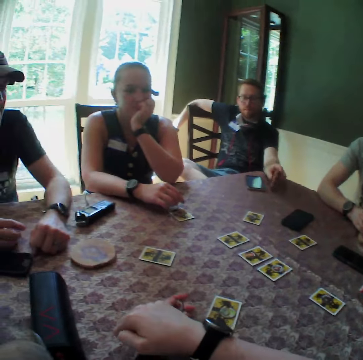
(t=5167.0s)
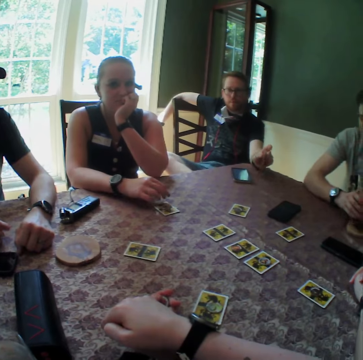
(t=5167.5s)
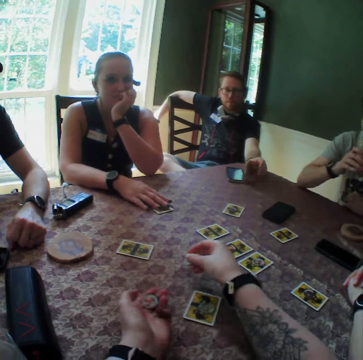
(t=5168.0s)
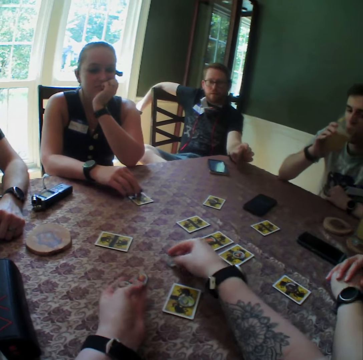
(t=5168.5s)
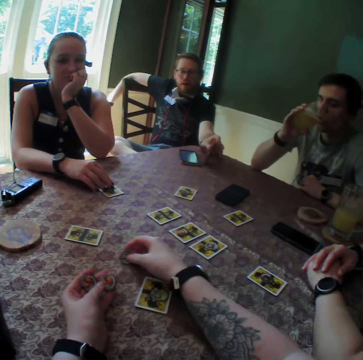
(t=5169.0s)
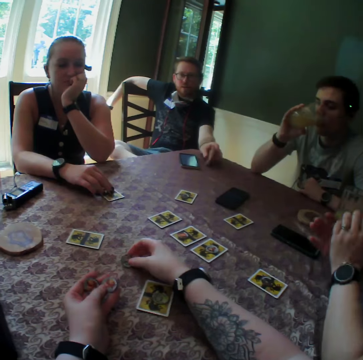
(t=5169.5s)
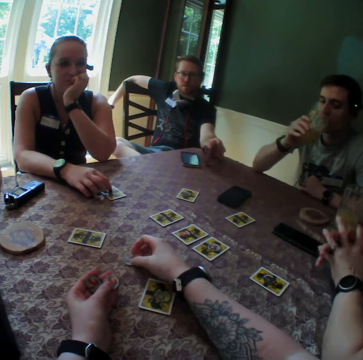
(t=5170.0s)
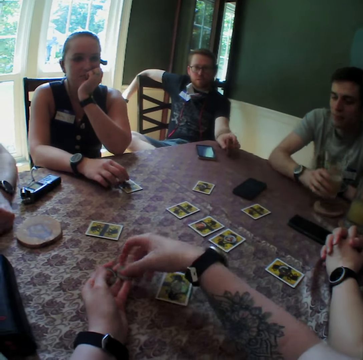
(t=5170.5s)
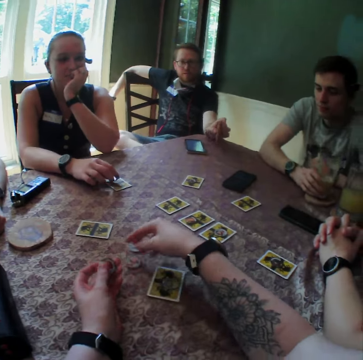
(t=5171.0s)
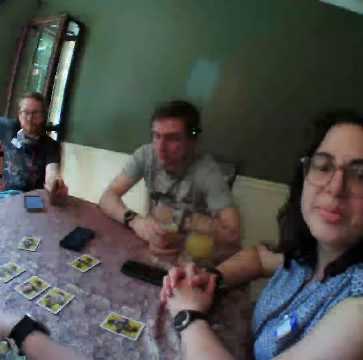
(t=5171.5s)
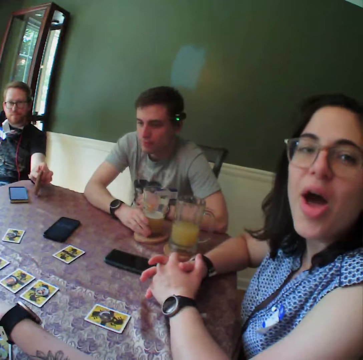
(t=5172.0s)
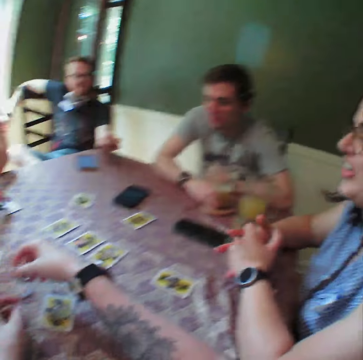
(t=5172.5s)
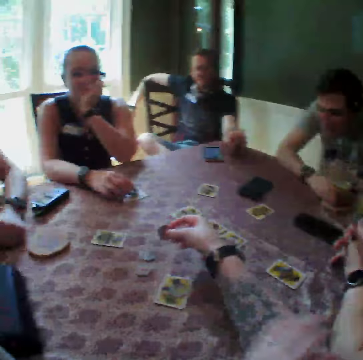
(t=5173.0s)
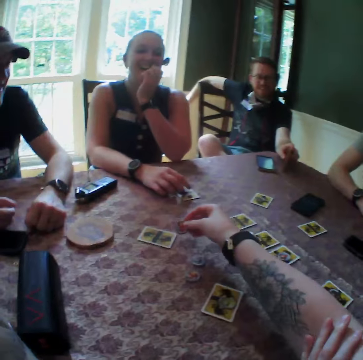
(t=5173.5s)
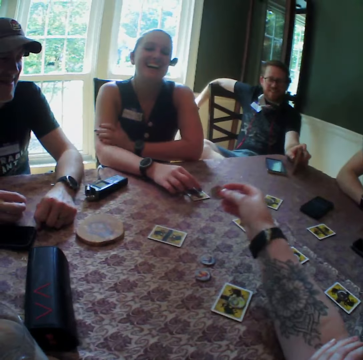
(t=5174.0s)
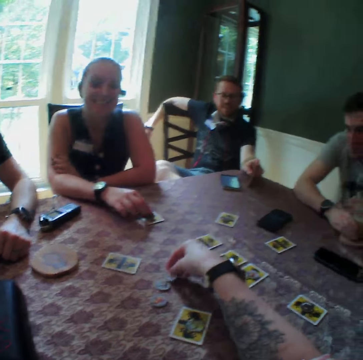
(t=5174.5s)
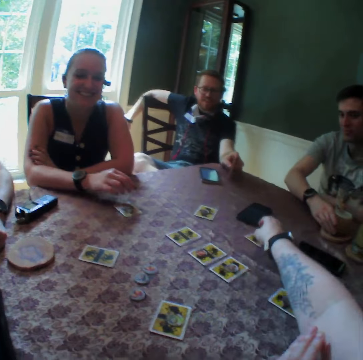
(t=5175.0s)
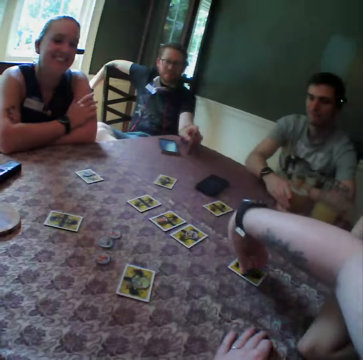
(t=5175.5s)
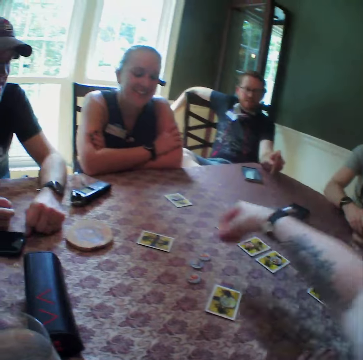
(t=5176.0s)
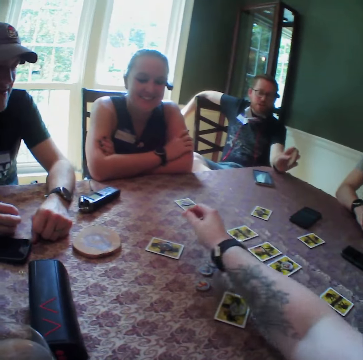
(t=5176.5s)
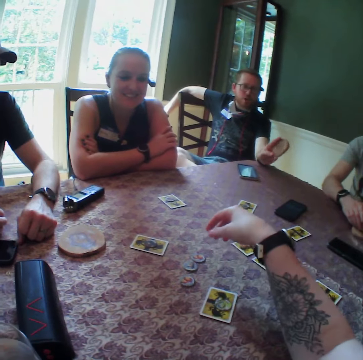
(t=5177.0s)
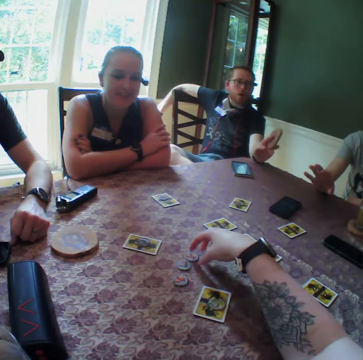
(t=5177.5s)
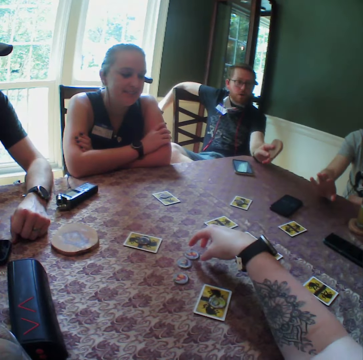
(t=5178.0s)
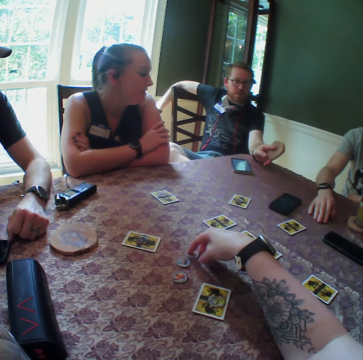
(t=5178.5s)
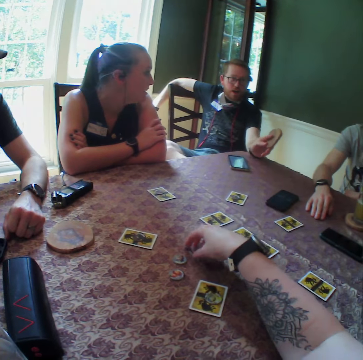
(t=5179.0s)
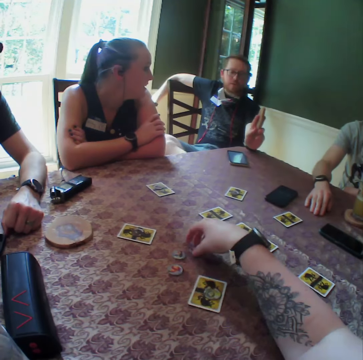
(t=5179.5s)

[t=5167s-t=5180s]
The man lifts up a cup of drink from the table with his right hand. The camera wearer places the chip on the table with her right hand. The man drinks from the cup and drops the cup of drink on the table with his right hand. The camera wearer moves a chip from her left hand to the table. She interacts with the woman. She drops a chip on the table with her right hand, picks up a chip from a card with her right hand, and drops the chip on a card with her right hand. She moves the chips on the table with her right hand. Another man interacts with the first man and another woman.

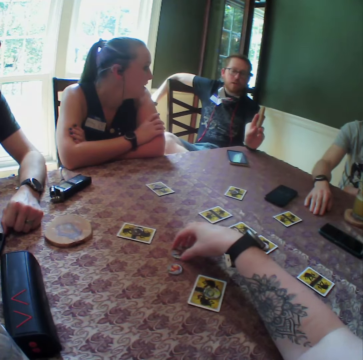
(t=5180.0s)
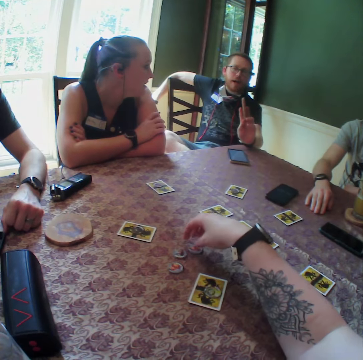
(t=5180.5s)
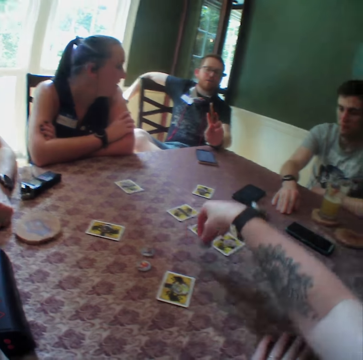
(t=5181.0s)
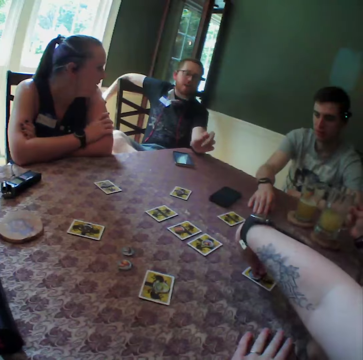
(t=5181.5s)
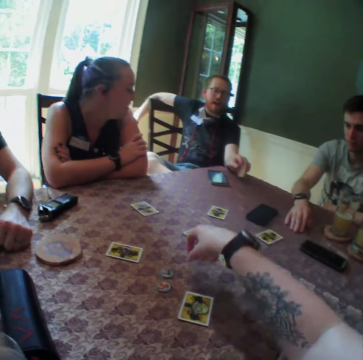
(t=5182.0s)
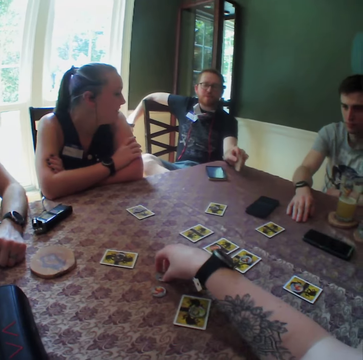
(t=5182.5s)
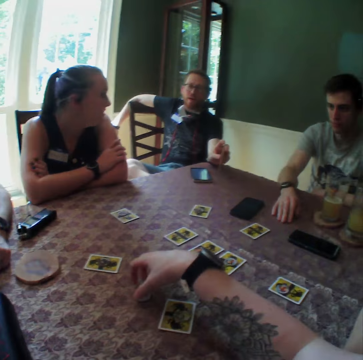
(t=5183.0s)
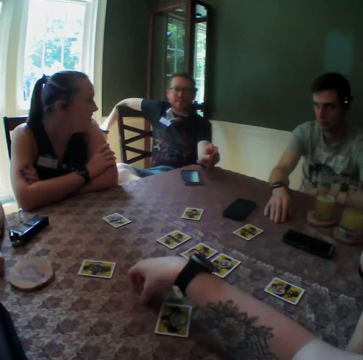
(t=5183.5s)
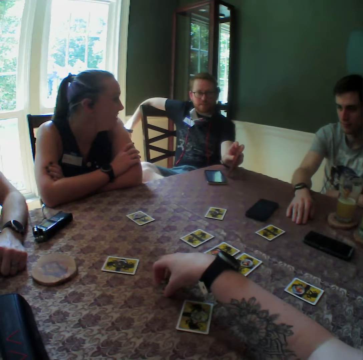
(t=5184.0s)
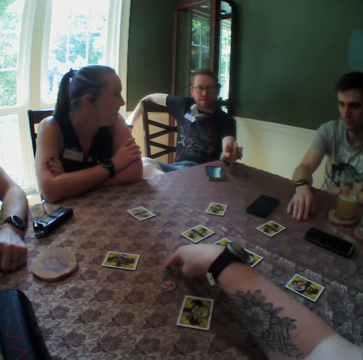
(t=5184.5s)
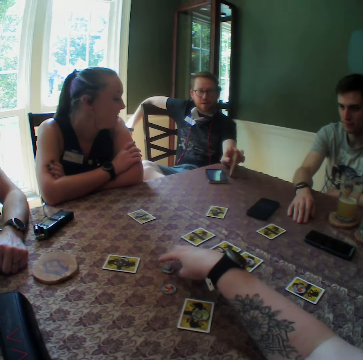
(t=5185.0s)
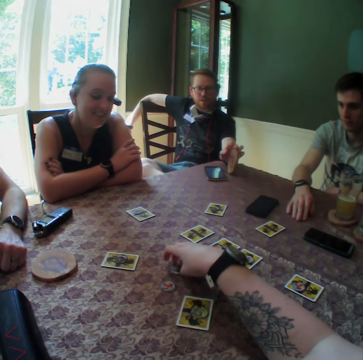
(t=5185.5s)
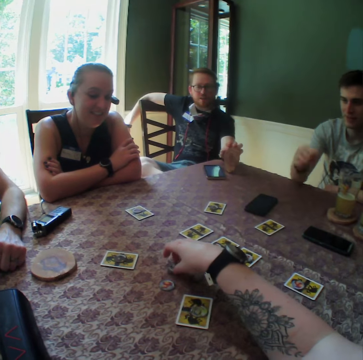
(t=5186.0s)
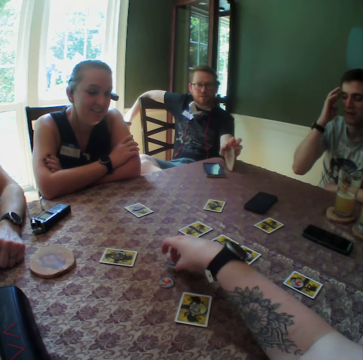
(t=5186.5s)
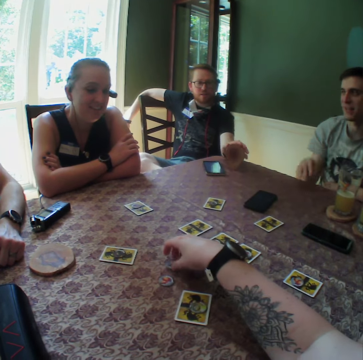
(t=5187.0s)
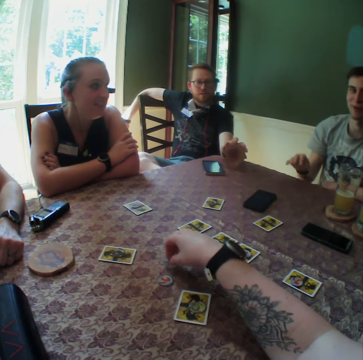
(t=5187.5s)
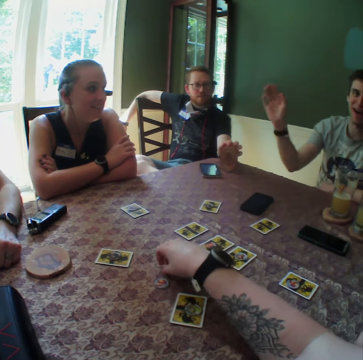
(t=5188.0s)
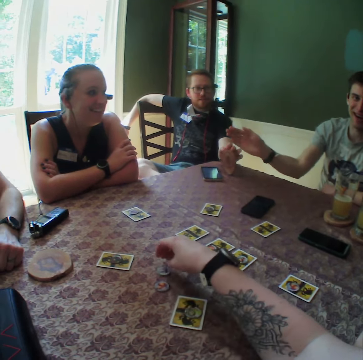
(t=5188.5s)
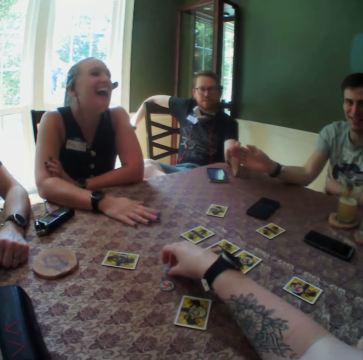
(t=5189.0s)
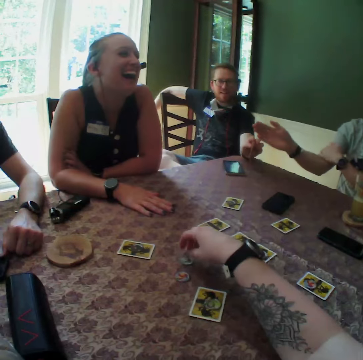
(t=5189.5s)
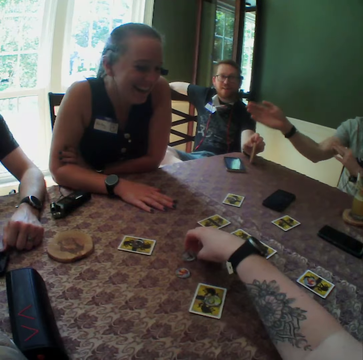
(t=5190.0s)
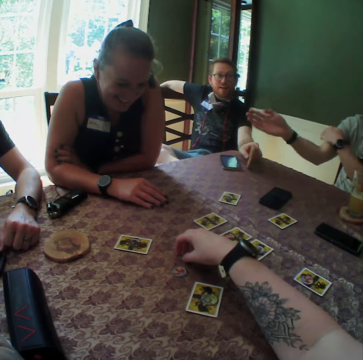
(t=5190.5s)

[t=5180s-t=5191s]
The camera wearer picks up a chip from the table with her right hand. She drops the chip on the card with her right hand. The woman drops a cup of drink on the table with her right hand. The camera wearer moves the chips on the table with her right hand. The man turns the drink coaster on the table with his left hand.

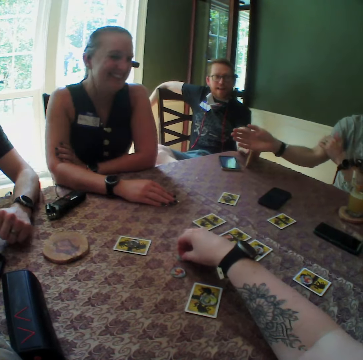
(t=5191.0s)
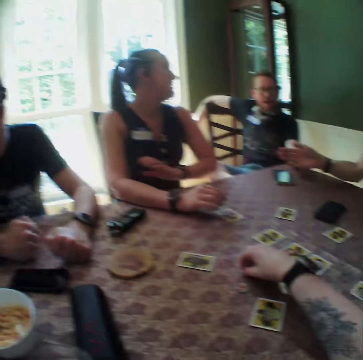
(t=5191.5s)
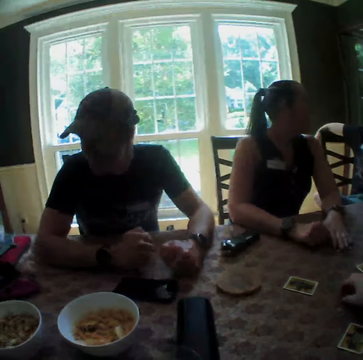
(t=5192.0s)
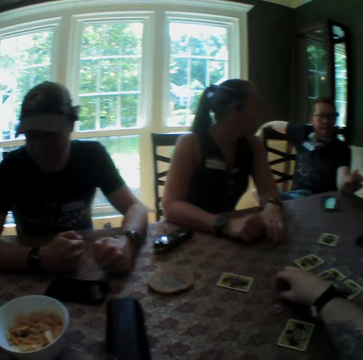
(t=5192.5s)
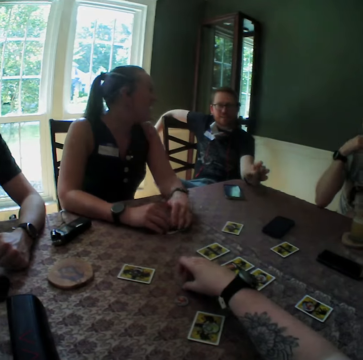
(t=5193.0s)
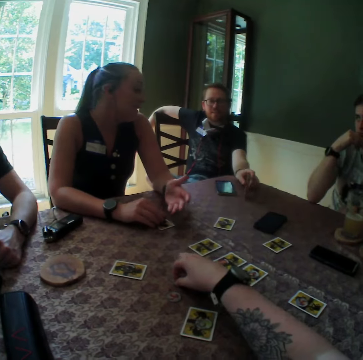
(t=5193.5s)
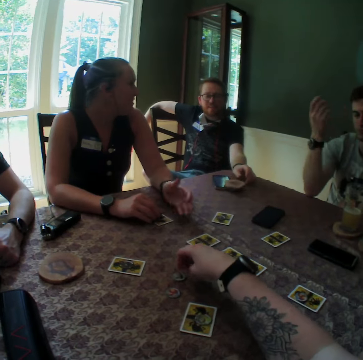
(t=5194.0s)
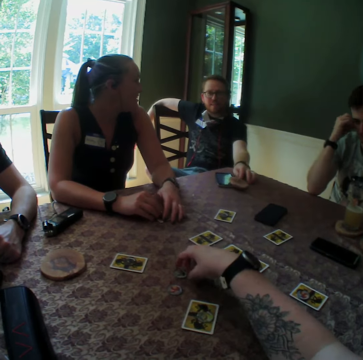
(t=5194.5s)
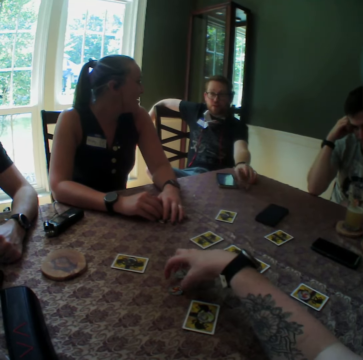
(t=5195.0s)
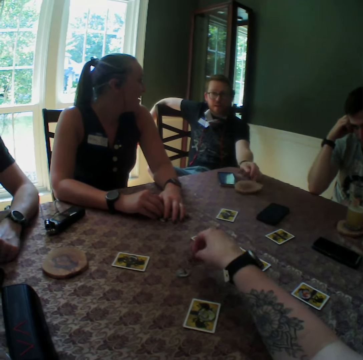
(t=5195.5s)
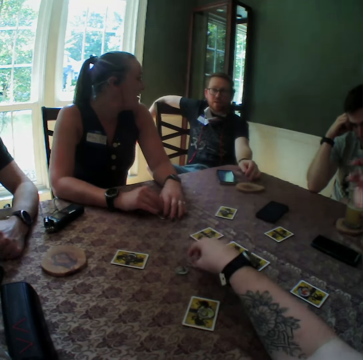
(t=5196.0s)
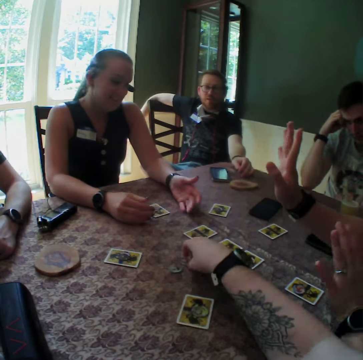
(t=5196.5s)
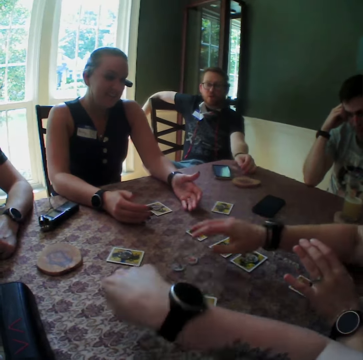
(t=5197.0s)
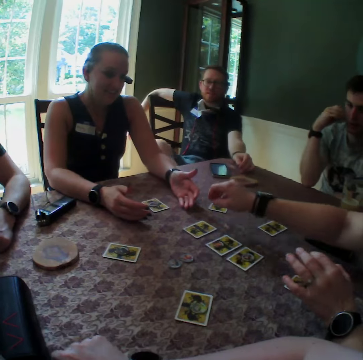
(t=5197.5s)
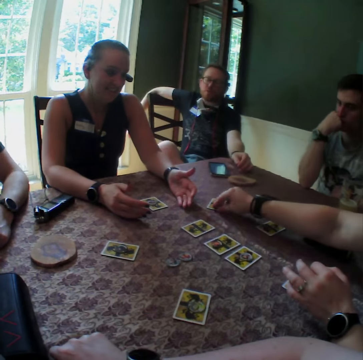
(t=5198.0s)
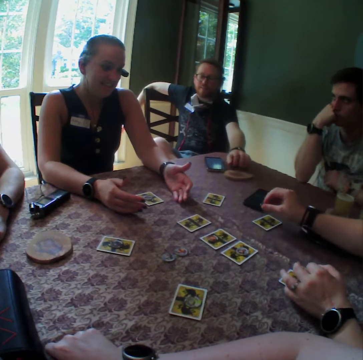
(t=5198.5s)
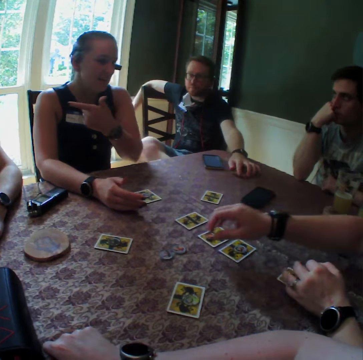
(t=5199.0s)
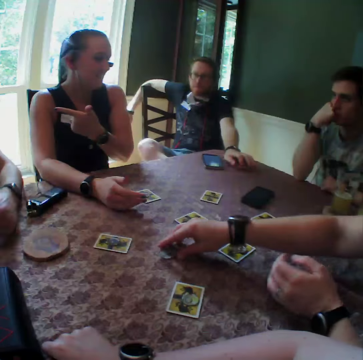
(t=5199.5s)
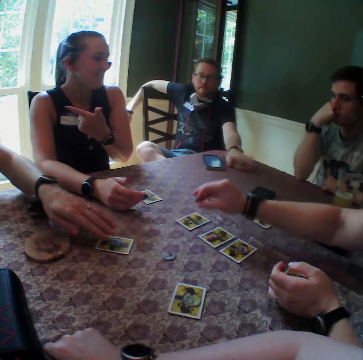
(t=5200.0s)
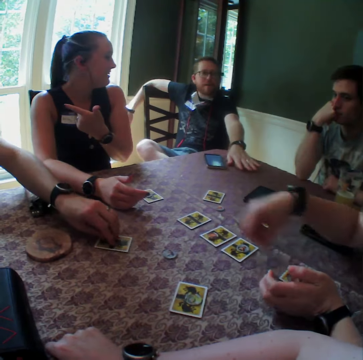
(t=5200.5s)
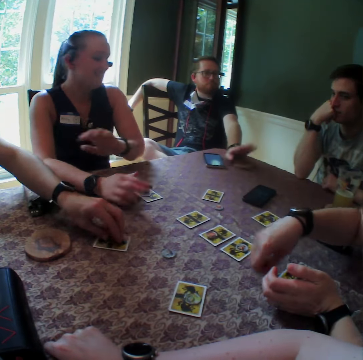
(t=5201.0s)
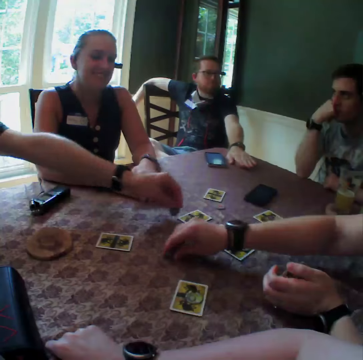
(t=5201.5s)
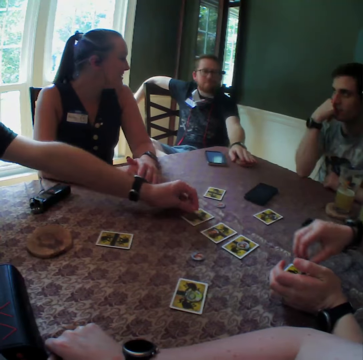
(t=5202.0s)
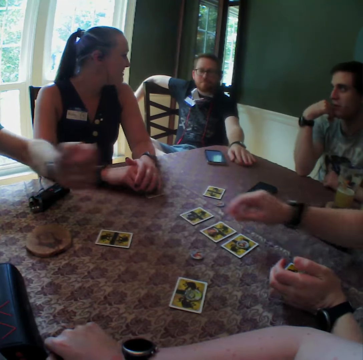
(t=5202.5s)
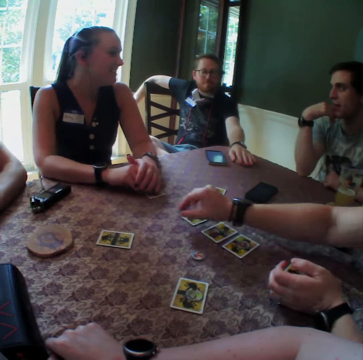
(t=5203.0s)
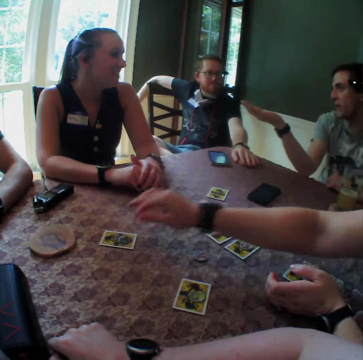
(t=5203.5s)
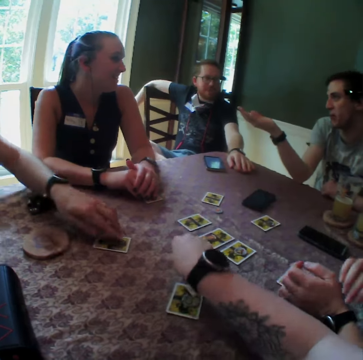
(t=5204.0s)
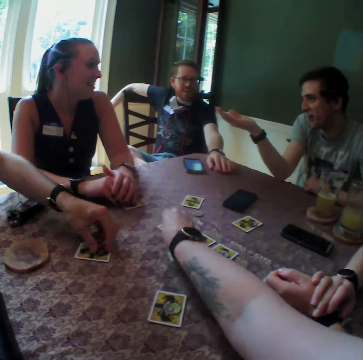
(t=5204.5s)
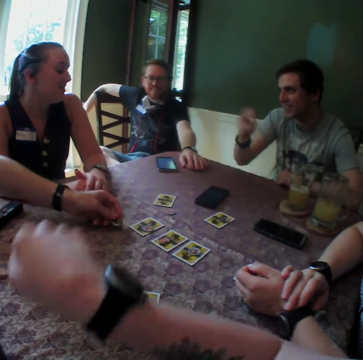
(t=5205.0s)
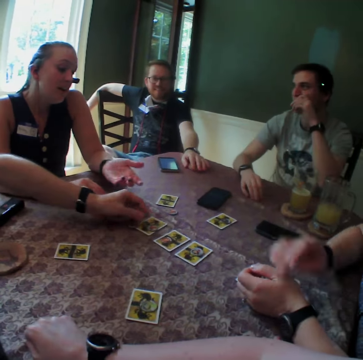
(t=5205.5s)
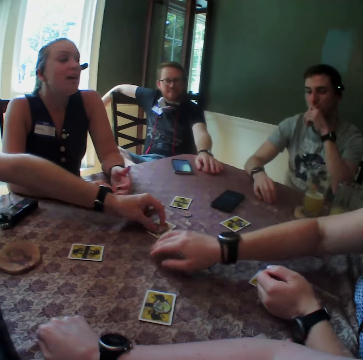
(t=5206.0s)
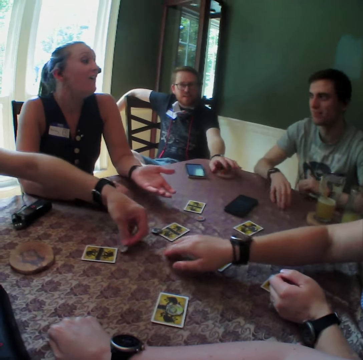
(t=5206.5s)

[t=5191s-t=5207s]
The man drops the drink coaster on the table with his left hand and moves the drink coaster on the table with his left hand. A person touches the cards on the table. The woman touches a chip on the table with her right hand, picks up a chip from a card with her right hand, and drops the chip on the card with her right hand. The man moves the drink coaster on the table with his left hand. The woman picks up a chip from the table with her right hand. Another man picks up a chip from a card with his left hand. The woman drops the chip on the card with her right hand. The other man drops the chips on the card with his left hand. The woman picks up a chip from the card with her right hand and drops the chip on the card with her right hand. The other man picks up a chip from the card with his left hand. The camera wearer picks up a chip from the table with her right hand and drops the chip on the card with her right hand. The other man drops the chips on the card with his left hand.
